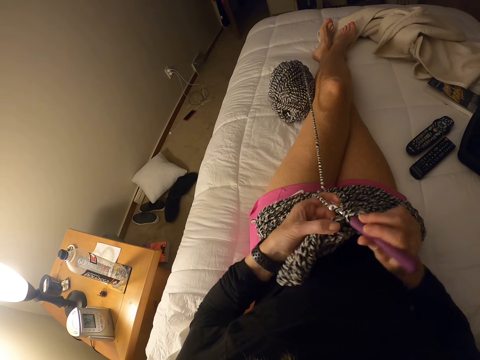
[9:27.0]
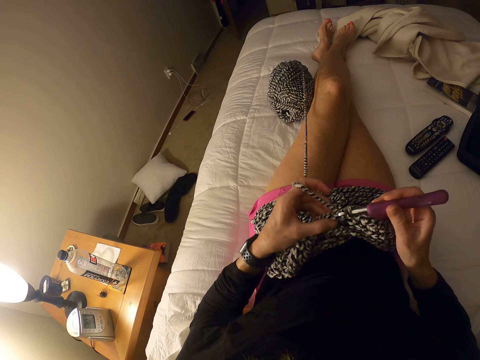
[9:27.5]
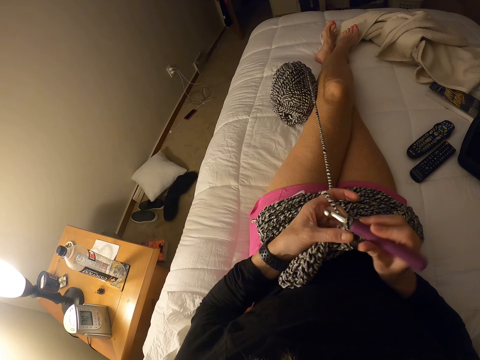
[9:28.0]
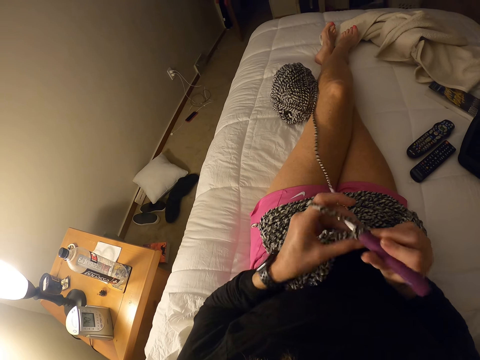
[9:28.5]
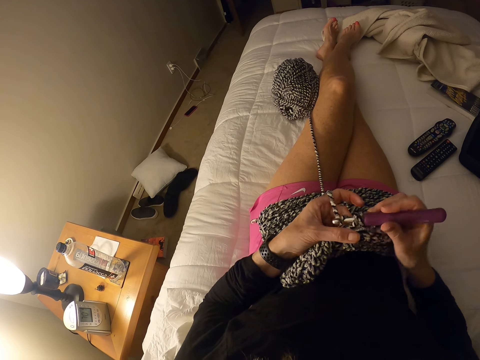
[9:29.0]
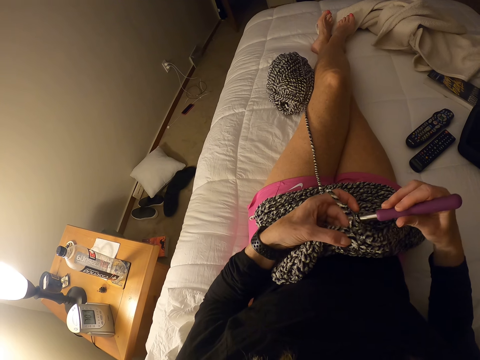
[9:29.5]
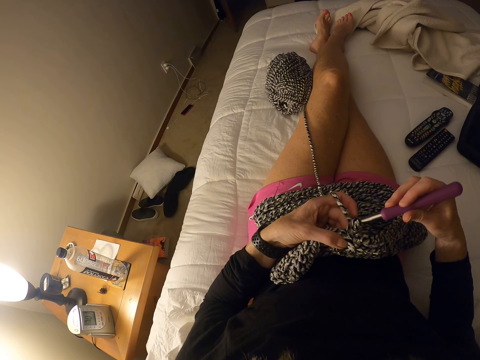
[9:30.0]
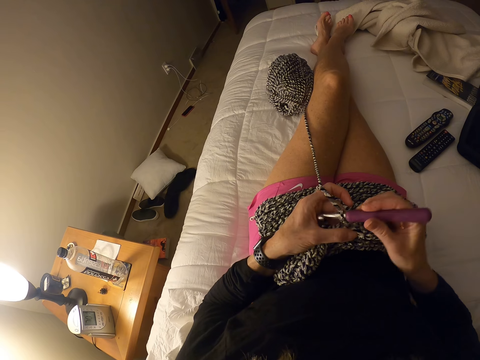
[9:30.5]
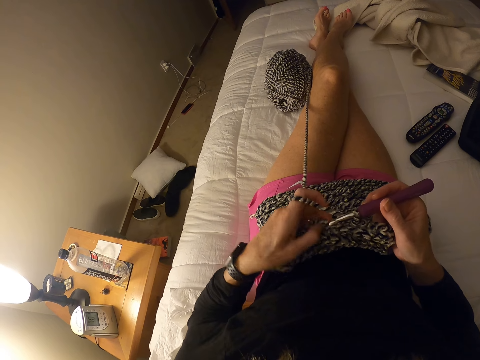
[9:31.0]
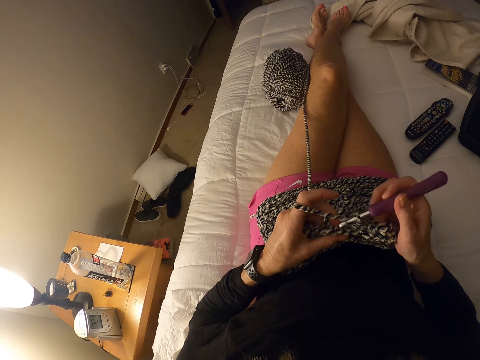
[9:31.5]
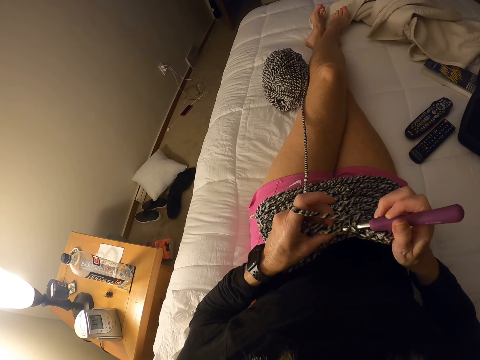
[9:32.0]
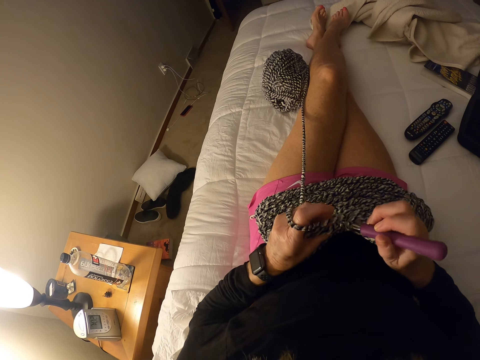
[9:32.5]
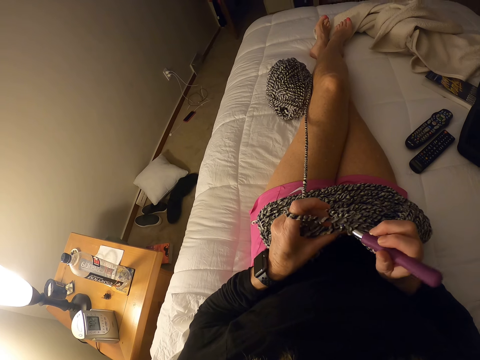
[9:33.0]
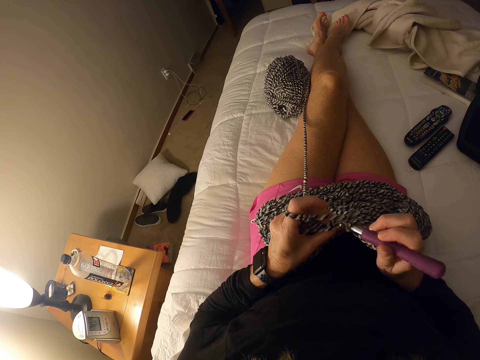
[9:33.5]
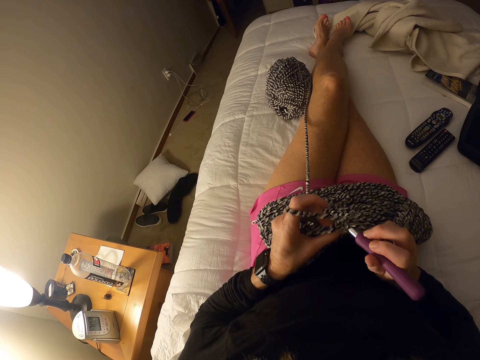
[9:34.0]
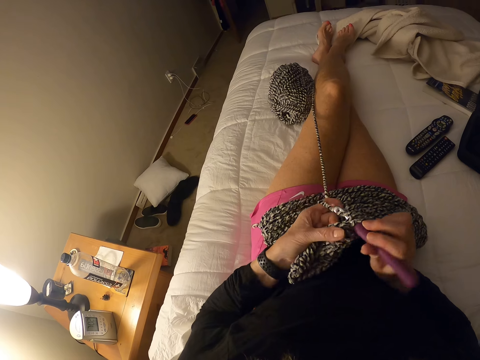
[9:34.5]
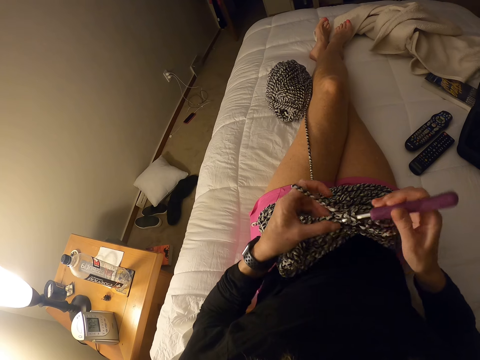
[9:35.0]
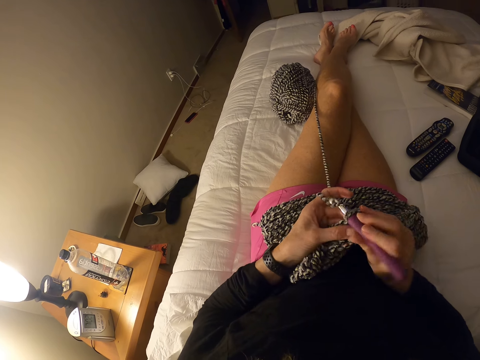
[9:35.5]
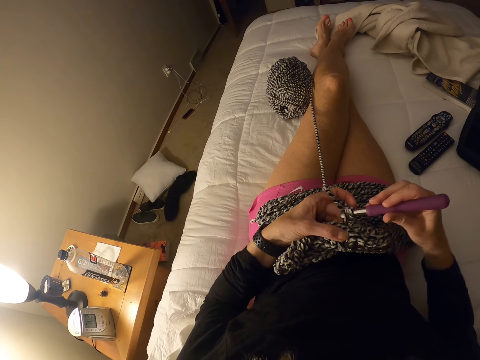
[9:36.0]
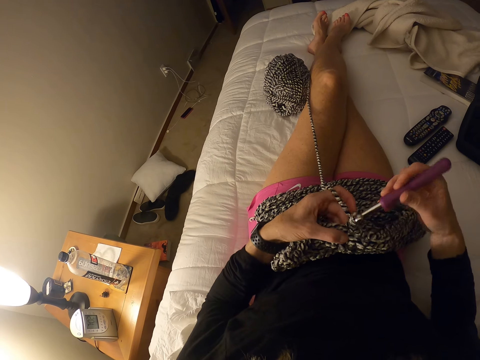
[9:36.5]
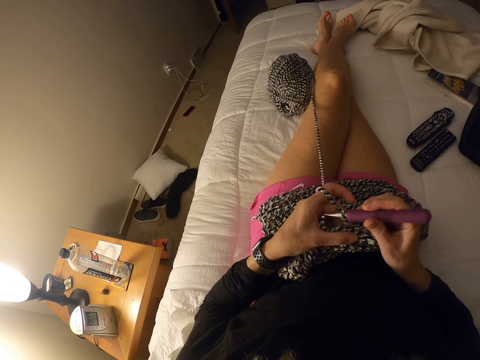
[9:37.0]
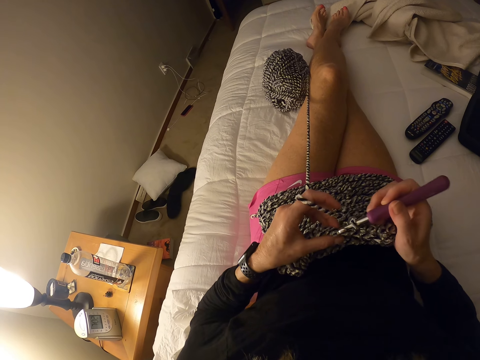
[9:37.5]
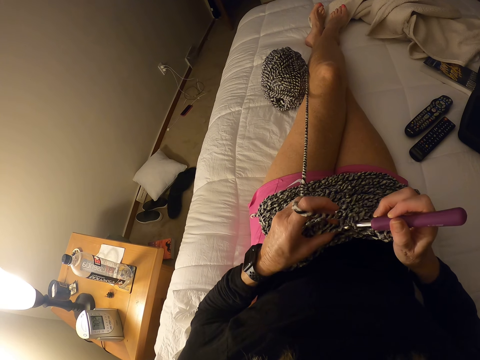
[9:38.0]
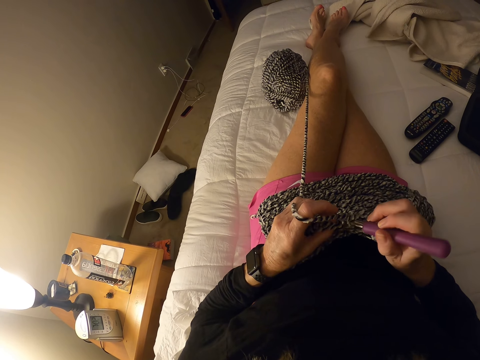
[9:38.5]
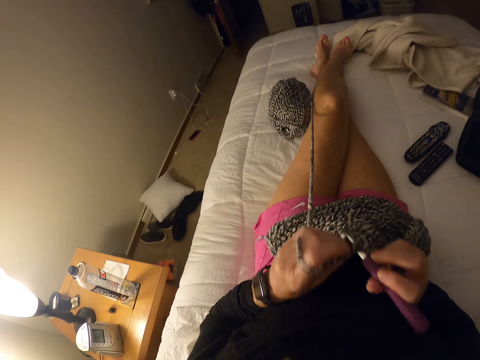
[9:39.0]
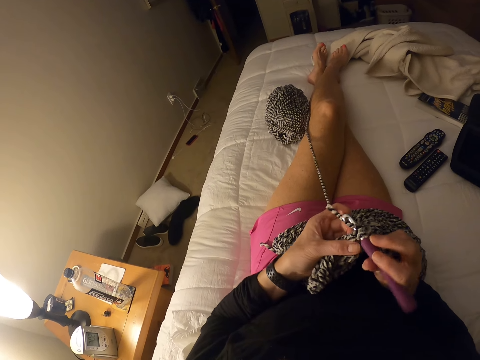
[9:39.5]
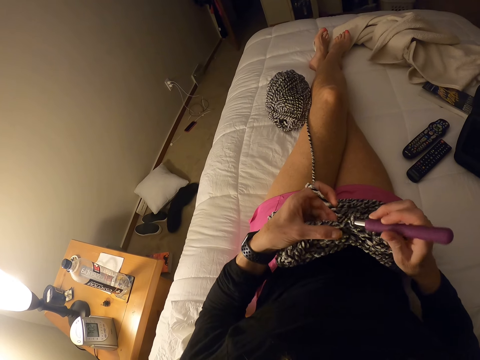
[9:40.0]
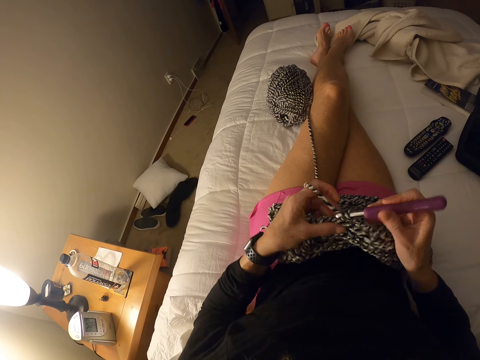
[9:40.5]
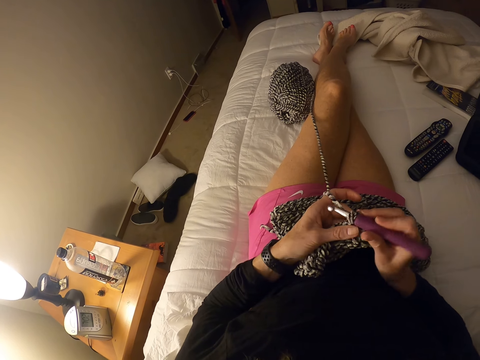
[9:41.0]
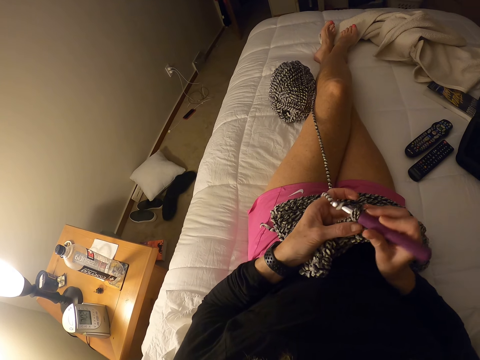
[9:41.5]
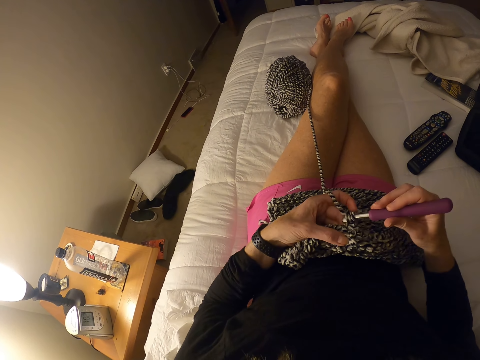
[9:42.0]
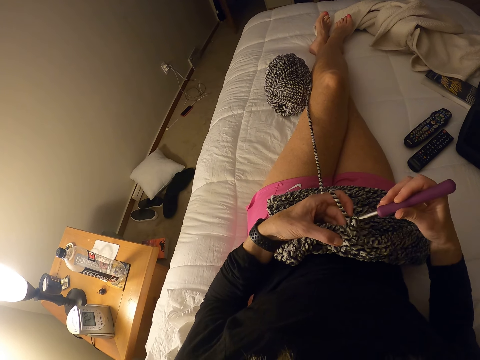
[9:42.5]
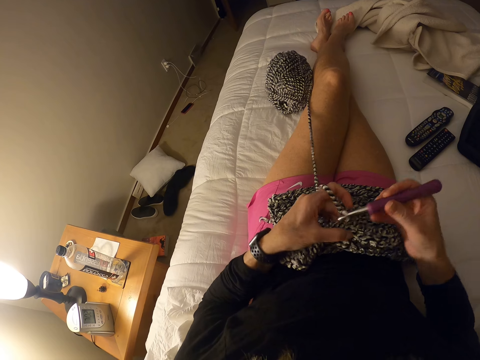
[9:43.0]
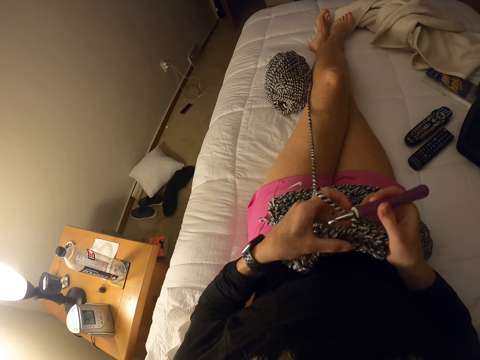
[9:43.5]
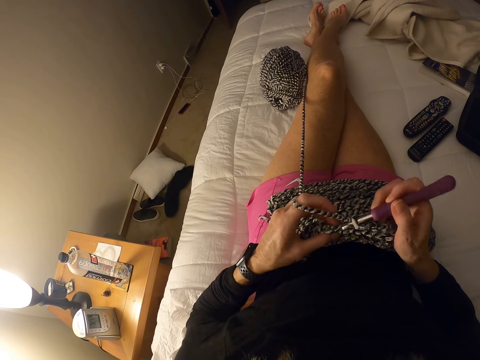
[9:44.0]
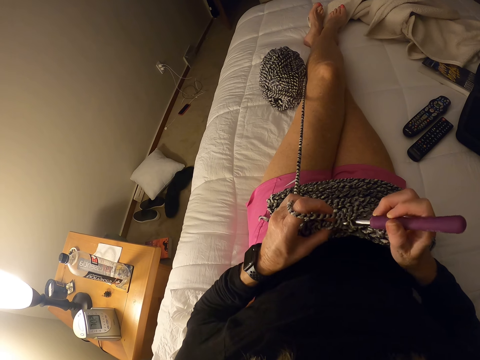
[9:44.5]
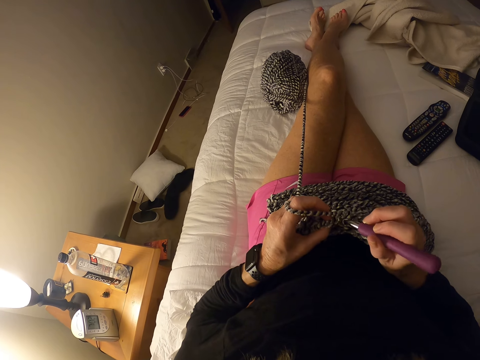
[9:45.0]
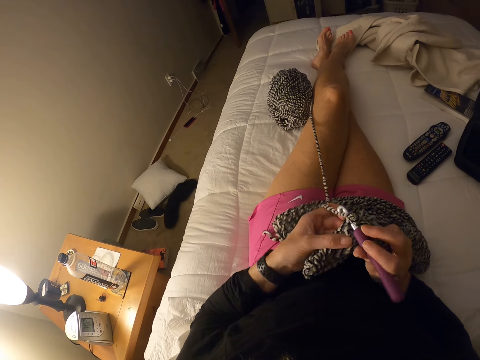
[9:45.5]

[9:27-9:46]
The camera wearer pulls the thread from the cotton yarn. They knit the sweater fabric. They move the sweater fabric and knit the sweater fabric.

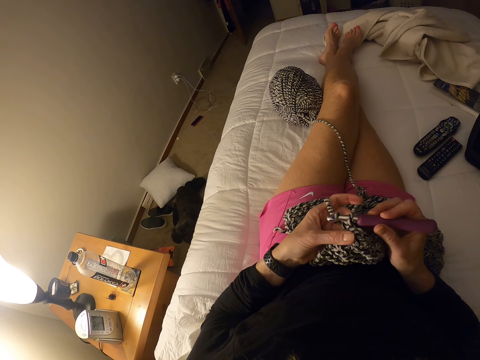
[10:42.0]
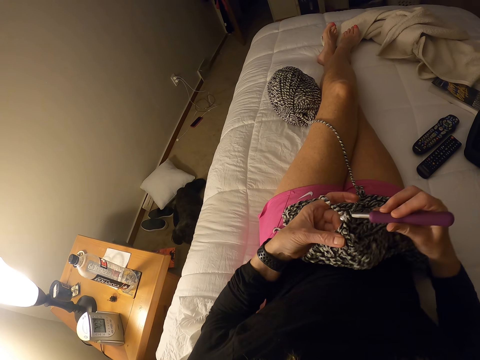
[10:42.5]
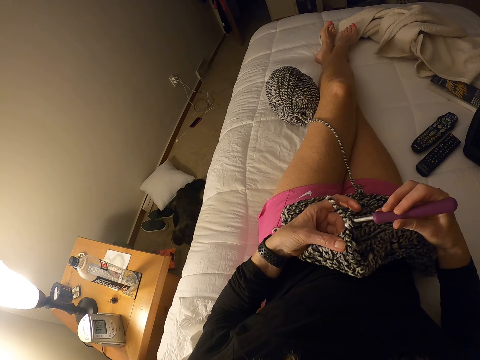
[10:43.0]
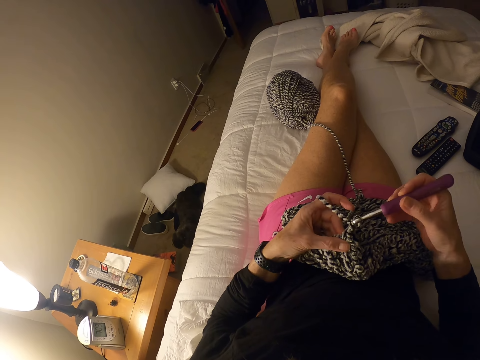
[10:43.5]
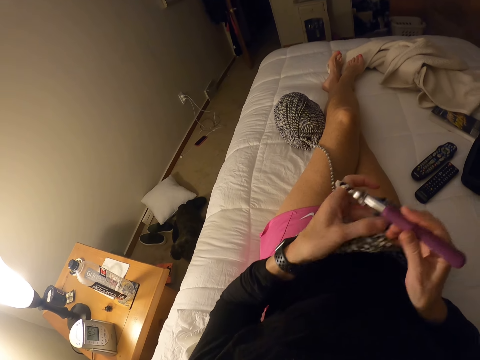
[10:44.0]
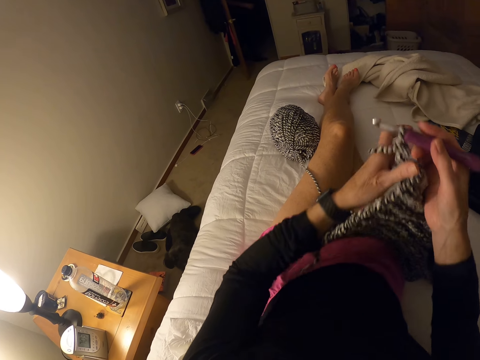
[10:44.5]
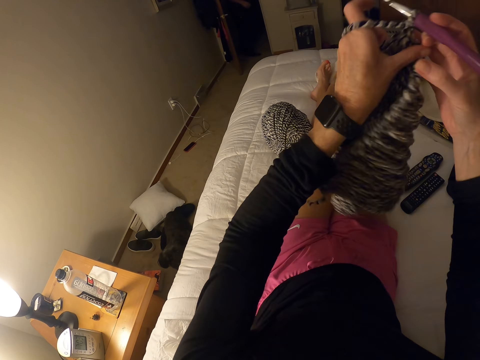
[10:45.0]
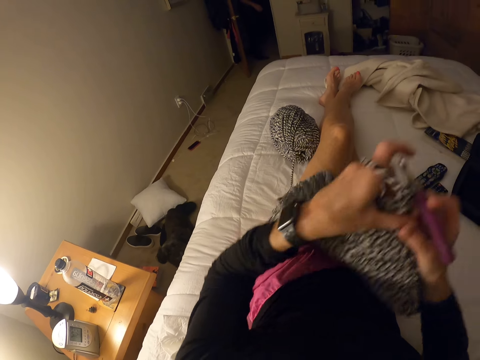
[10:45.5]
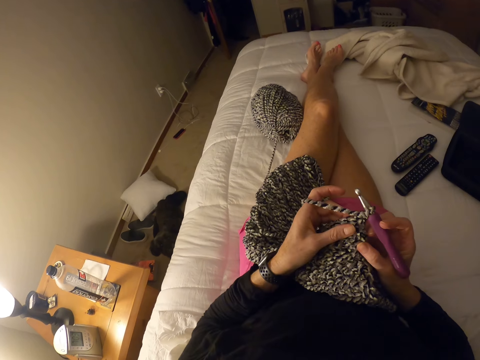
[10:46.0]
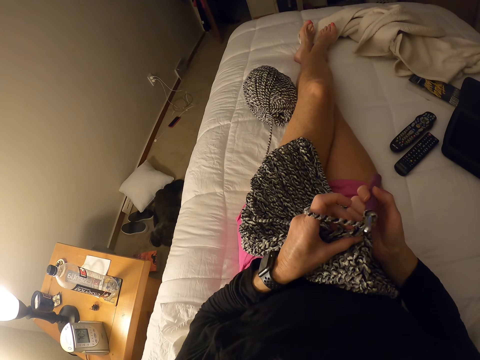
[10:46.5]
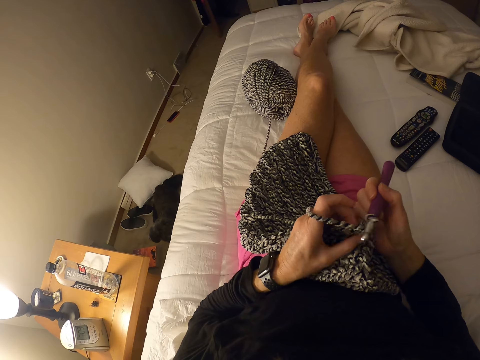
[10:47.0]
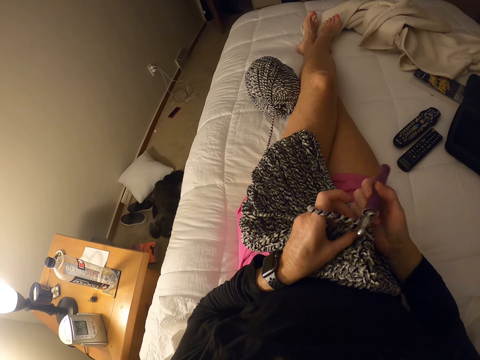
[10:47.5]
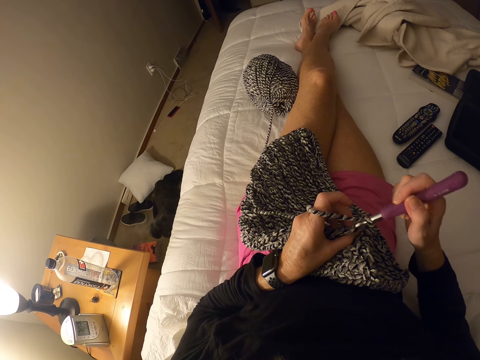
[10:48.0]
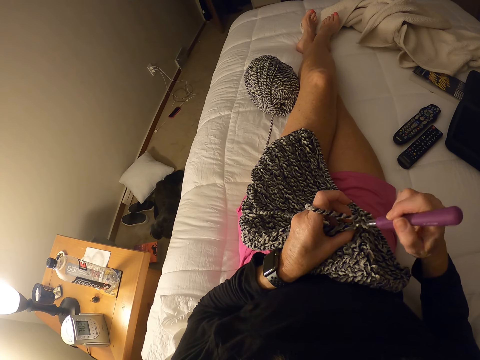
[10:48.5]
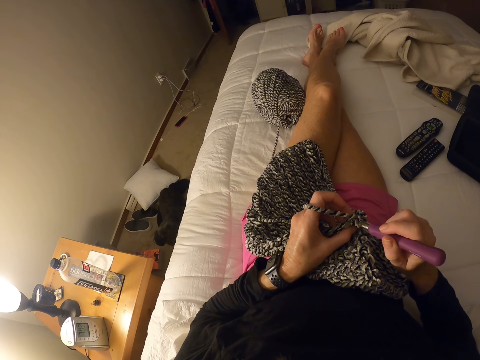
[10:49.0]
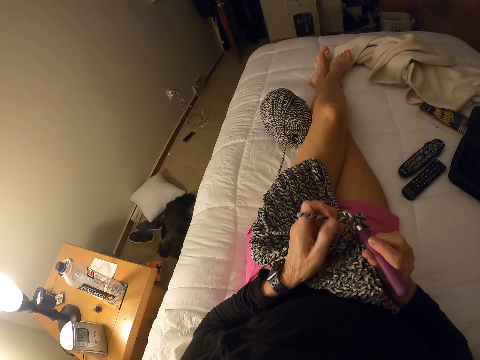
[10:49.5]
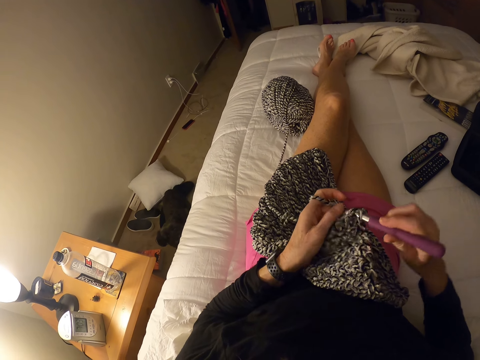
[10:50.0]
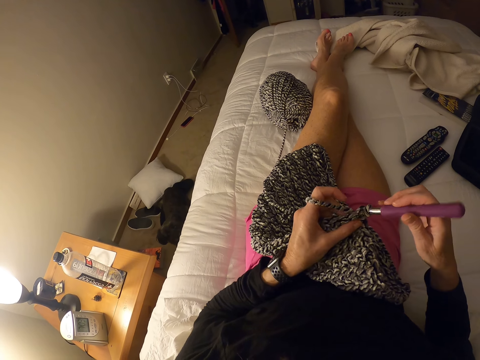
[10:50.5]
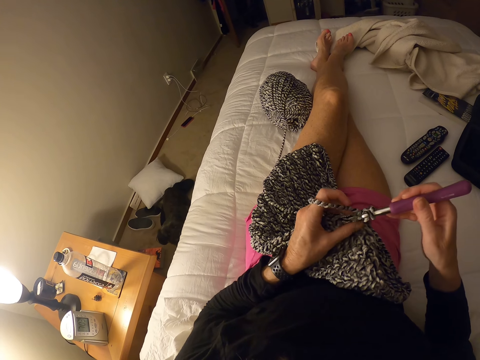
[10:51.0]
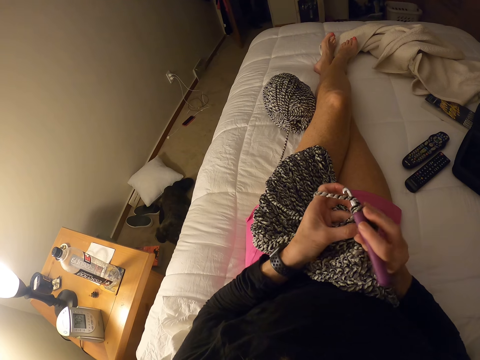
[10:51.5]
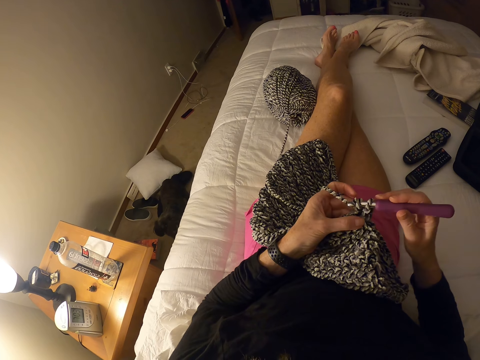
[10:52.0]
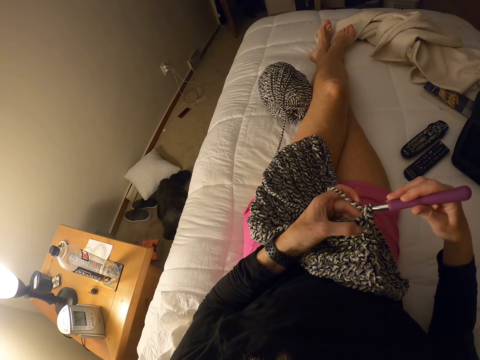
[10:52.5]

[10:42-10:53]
The camera wearer adjusts the yarn. He lifts the sweater fabric and puts down the sweater fabric on his lap. He crochets the yarn with the crochet hook.
